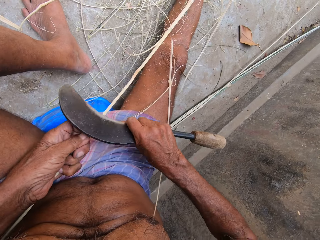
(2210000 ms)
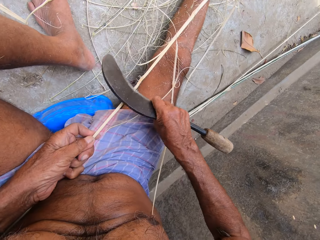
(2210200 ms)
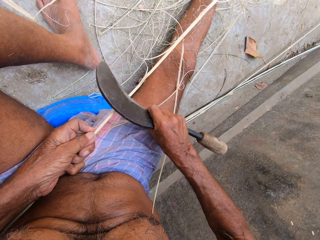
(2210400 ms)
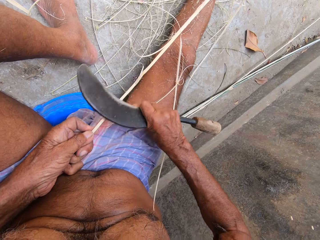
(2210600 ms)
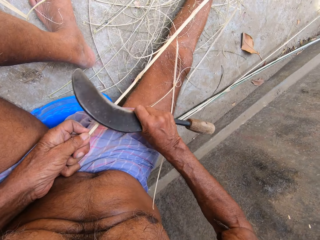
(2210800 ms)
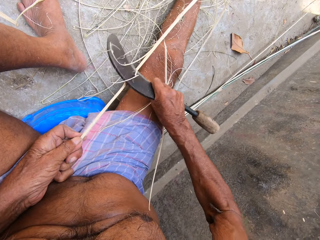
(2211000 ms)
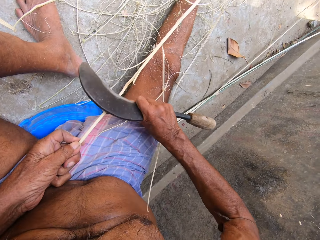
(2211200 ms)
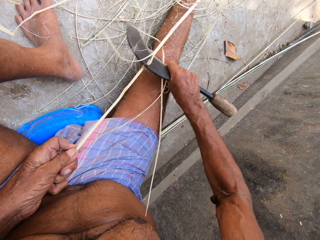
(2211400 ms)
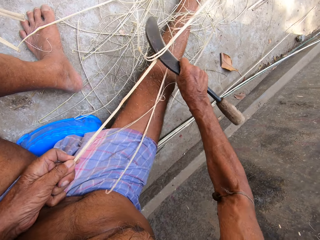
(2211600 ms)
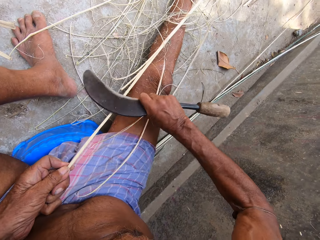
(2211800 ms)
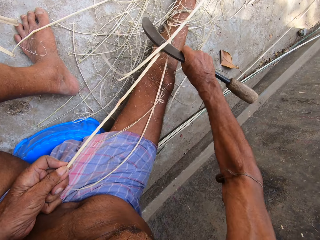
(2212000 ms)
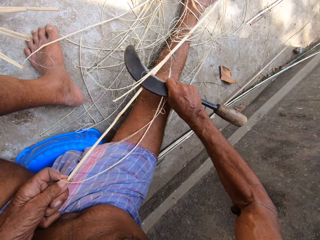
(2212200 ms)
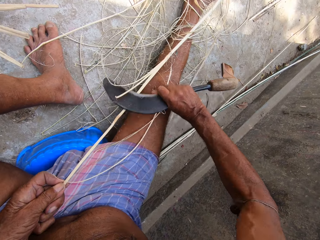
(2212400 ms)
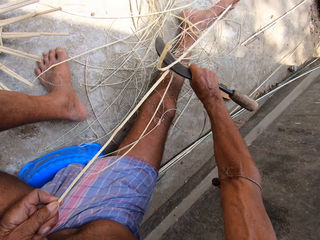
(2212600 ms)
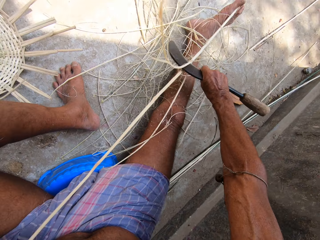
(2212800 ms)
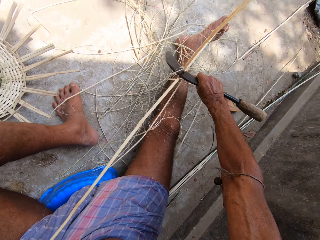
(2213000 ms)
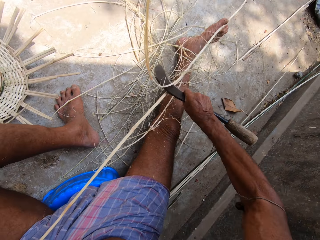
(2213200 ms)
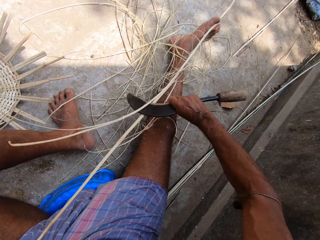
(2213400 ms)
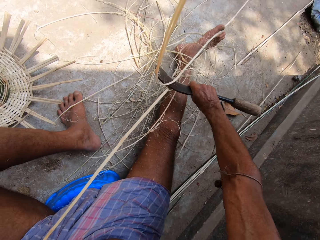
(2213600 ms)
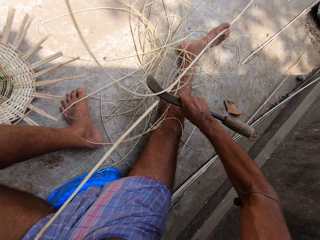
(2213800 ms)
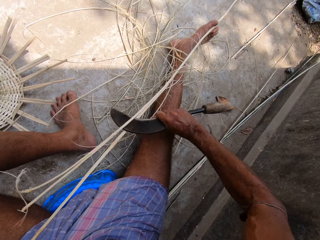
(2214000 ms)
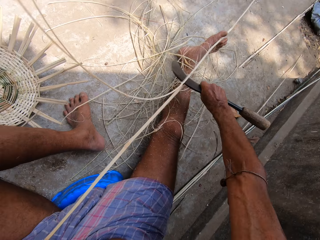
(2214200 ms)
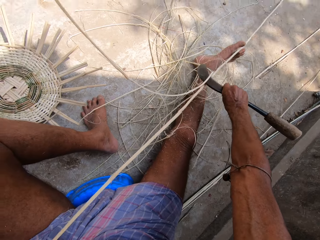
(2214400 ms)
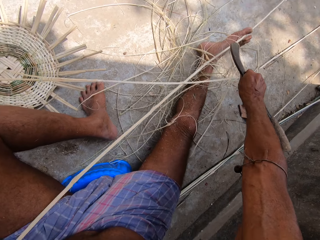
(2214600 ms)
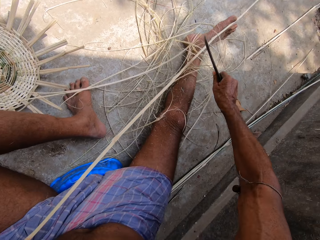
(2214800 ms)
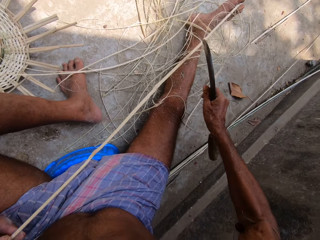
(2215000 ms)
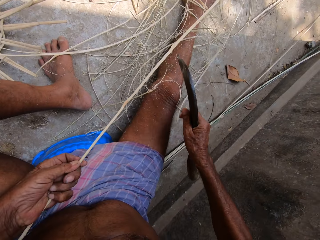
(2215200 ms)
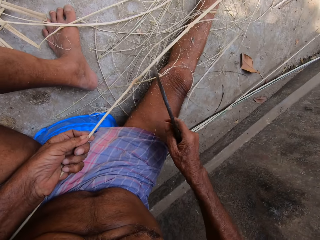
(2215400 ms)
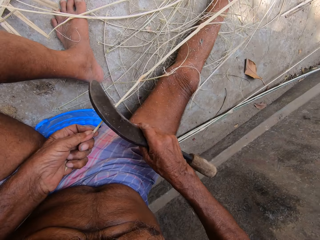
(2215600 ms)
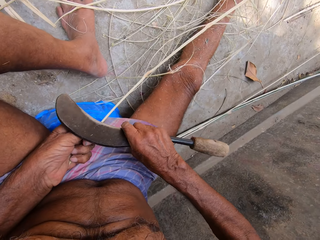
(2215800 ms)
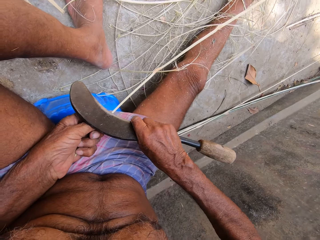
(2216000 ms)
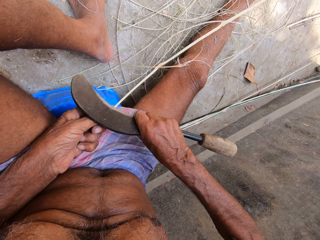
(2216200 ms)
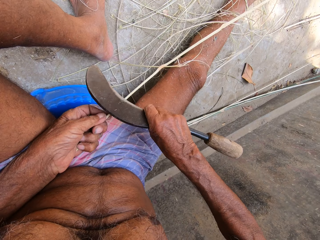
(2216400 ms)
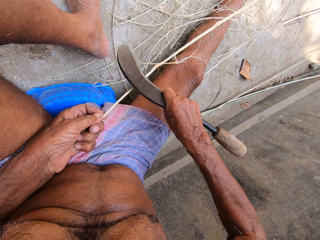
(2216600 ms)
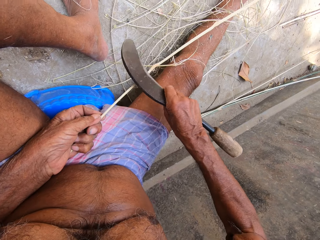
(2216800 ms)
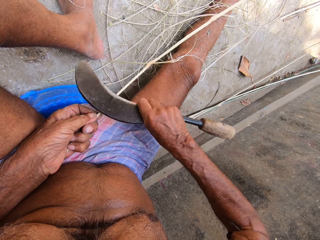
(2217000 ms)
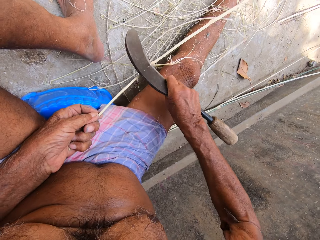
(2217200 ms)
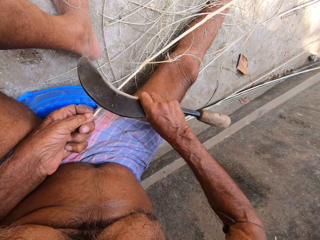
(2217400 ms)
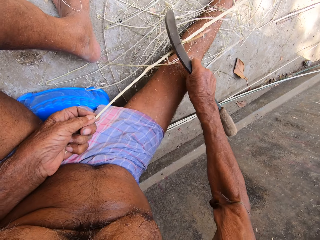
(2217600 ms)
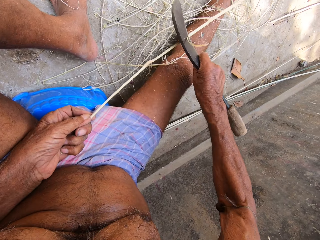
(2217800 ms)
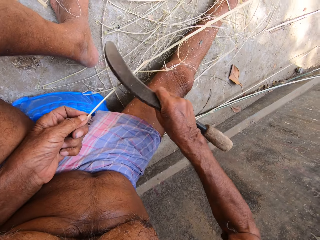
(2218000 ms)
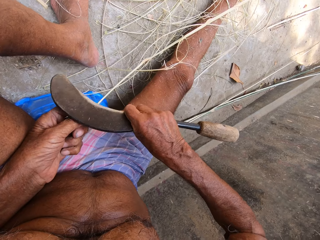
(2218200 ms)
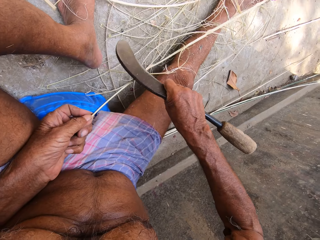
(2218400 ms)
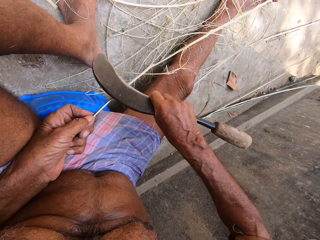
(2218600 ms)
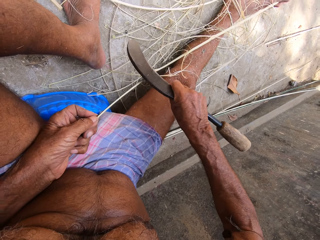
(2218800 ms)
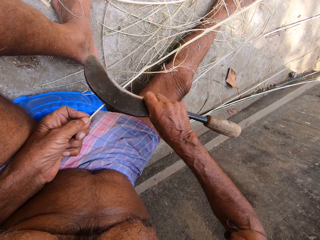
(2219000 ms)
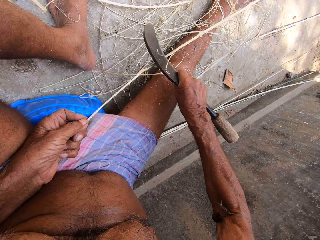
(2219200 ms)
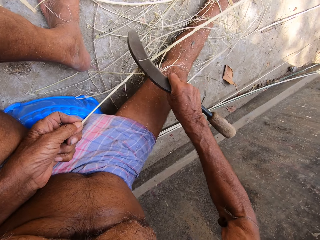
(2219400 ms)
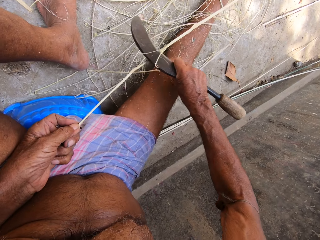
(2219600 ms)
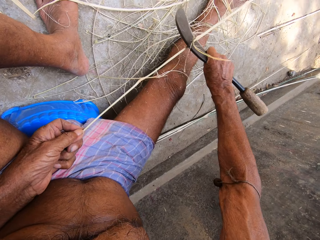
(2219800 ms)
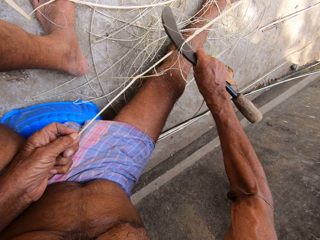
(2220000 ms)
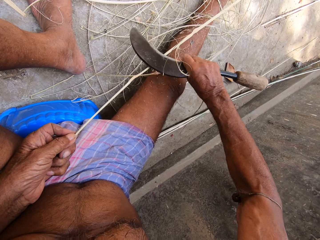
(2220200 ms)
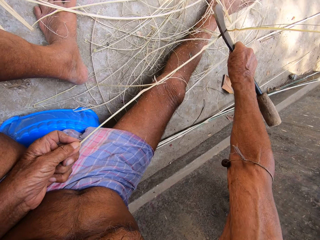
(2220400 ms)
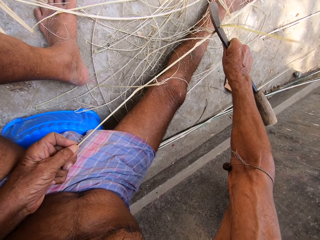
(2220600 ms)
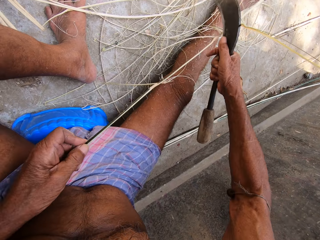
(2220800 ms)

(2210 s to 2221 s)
The camera wearer scrapes the stick blade. They scrape it repeatedly.

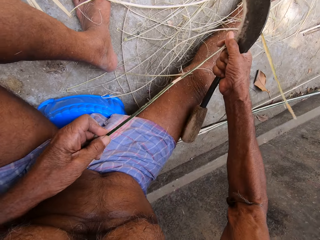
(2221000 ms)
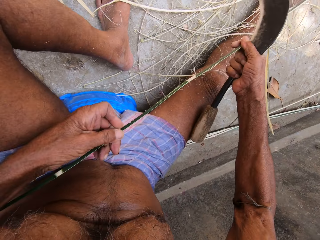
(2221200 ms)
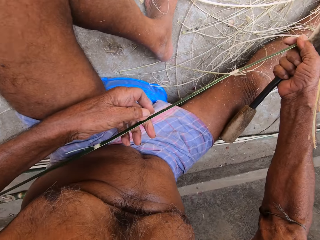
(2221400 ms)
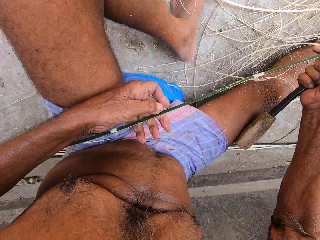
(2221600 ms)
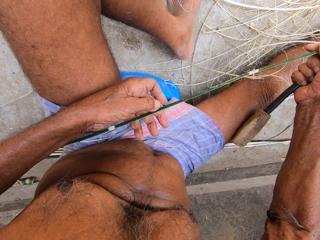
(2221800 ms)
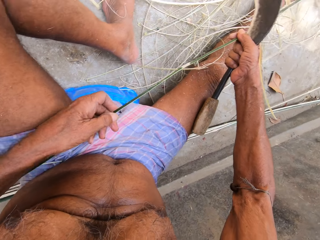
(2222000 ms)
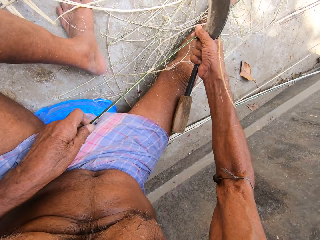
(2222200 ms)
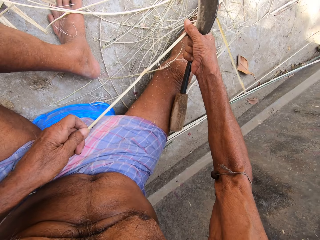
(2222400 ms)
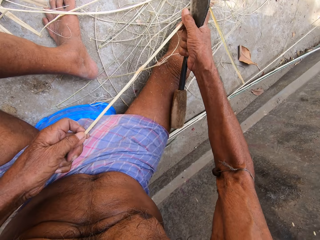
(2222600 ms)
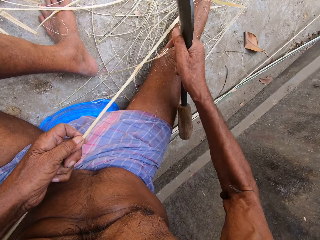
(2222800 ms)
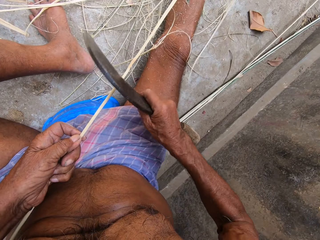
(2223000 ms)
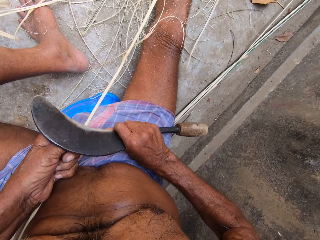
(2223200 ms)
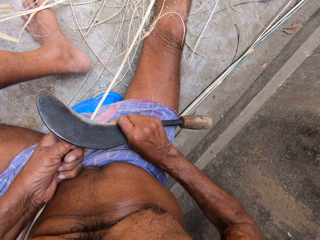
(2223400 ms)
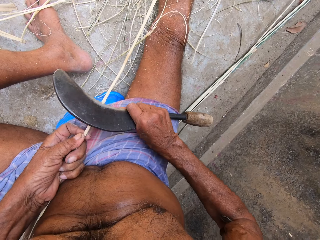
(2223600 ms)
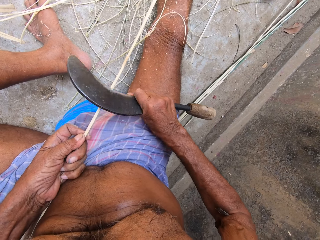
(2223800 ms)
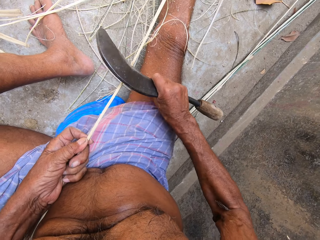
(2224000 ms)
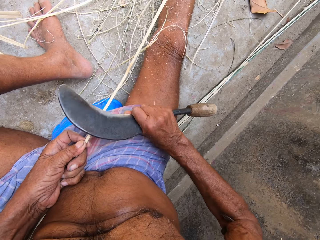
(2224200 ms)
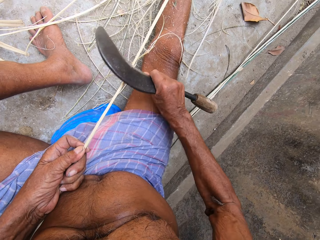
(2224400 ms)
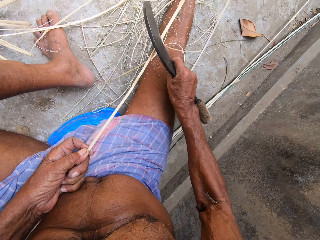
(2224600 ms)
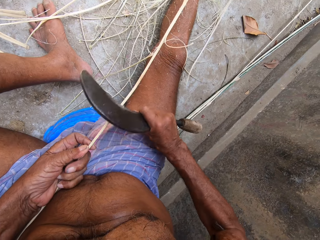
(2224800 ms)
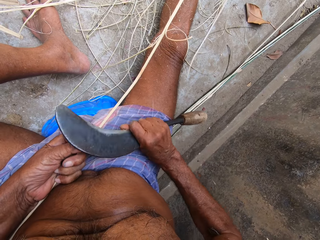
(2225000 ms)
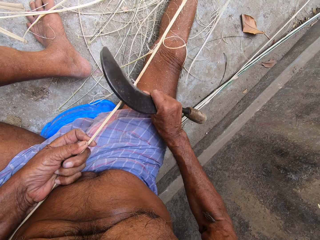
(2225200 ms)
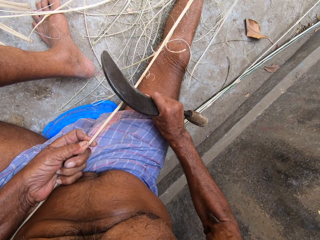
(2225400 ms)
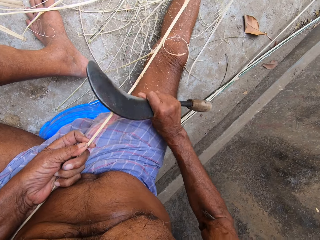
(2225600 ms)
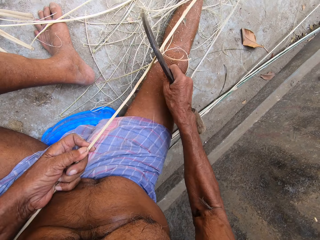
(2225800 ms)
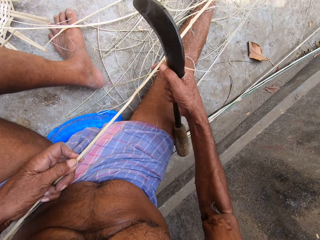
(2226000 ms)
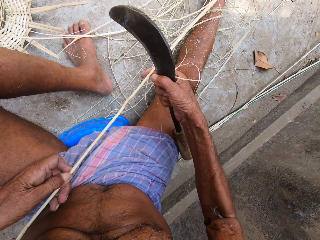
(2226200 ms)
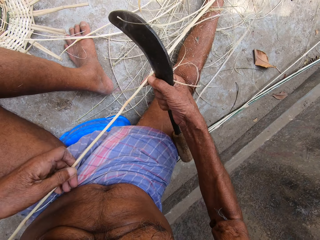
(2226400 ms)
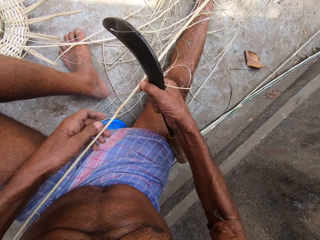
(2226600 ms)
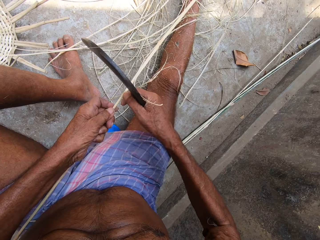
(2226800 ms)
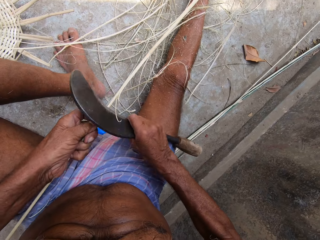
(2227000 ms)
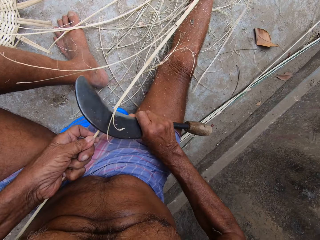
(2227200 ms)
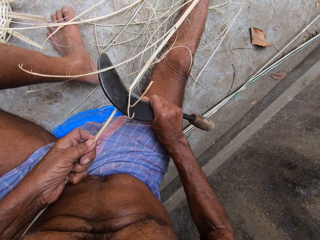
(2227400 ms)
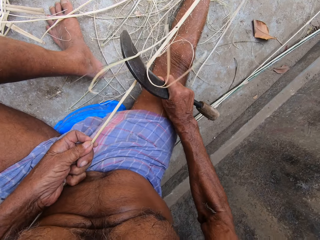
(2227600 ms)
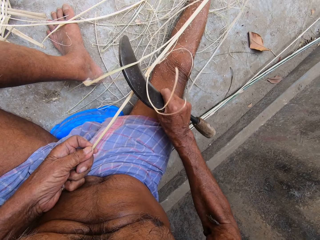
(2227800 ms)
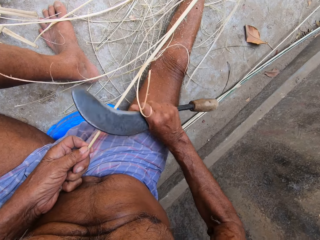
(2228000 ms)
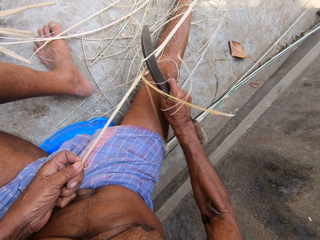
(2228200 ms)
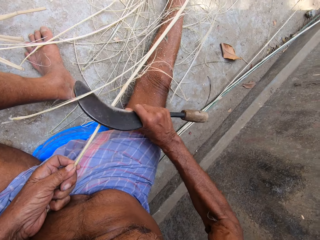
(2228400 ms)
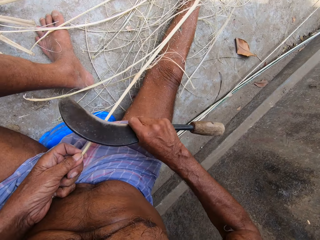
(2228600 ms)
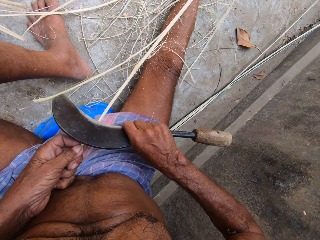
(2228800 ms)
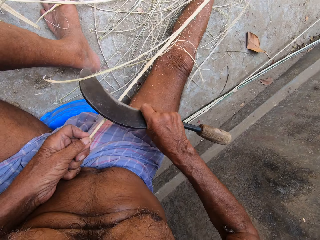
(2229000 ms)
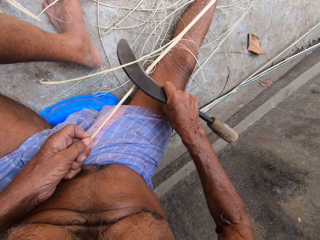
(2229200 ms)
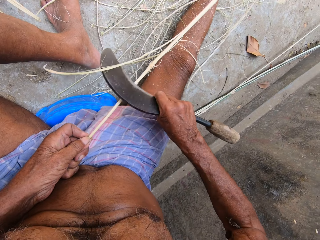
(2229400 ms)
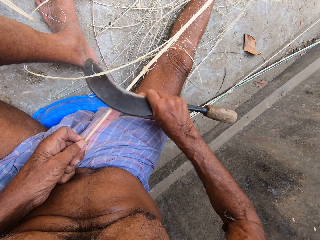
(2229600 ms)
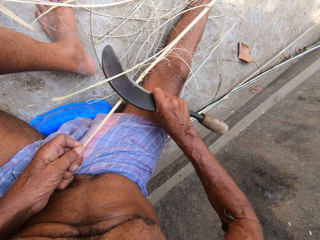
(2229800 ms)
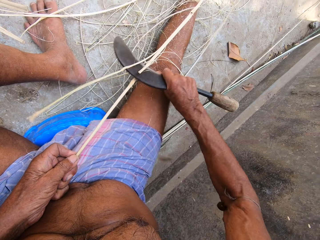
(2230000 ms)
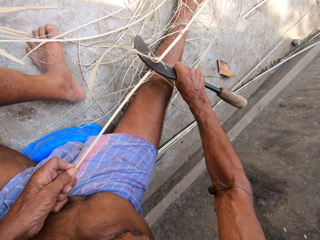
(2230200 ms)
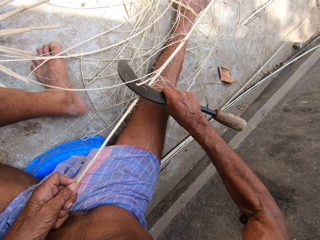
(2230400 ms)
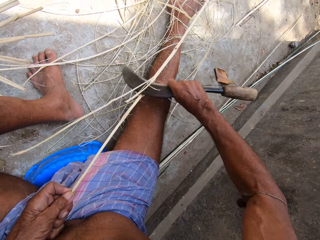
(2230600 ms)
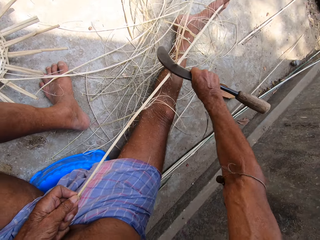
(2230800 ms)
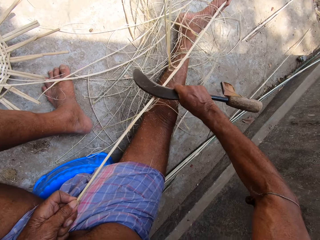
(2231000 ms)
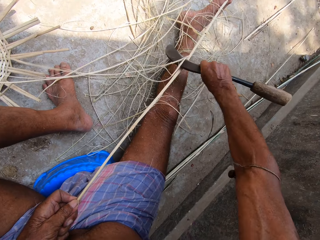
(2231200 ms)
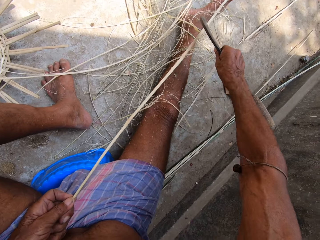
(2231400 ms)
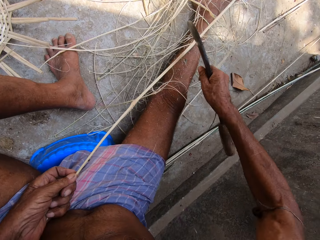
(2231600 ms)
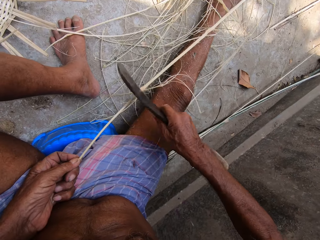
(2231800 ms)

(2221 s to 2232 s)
The camera wearer adjusts the stick with his hands. He holds the stick with both hands. He holds it again. He peels raffia from the stick in his left hand with the sickle in his right hand. He scrapes the stick blade. He scrapes it again. He adjusts the stick with his hands. He holds the stick with both hands. He peels raffia from the stick in his left hand with the sickle in his right hand. He scrapes the stick blade. He scrapes it again.
